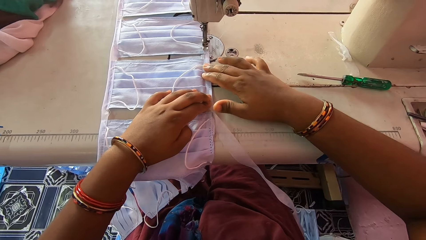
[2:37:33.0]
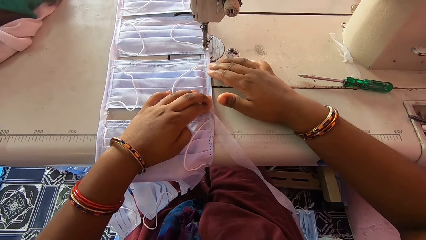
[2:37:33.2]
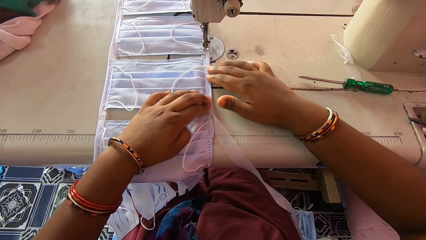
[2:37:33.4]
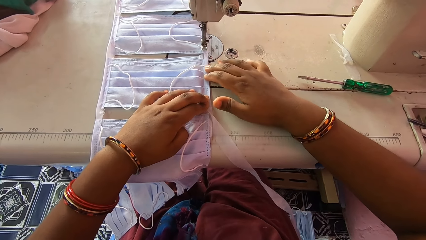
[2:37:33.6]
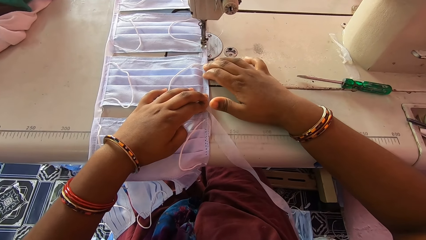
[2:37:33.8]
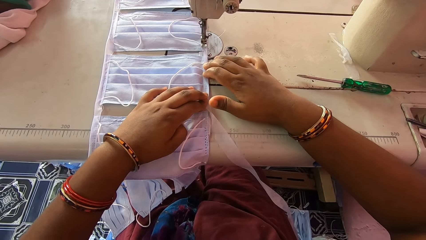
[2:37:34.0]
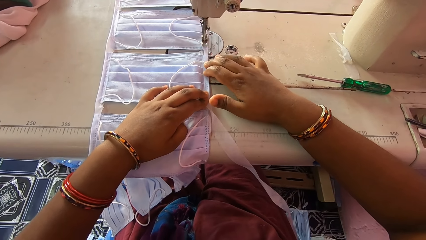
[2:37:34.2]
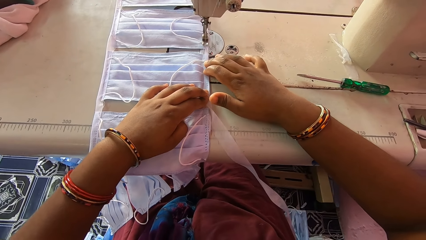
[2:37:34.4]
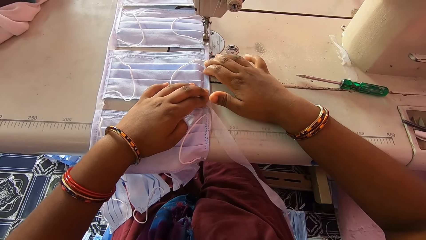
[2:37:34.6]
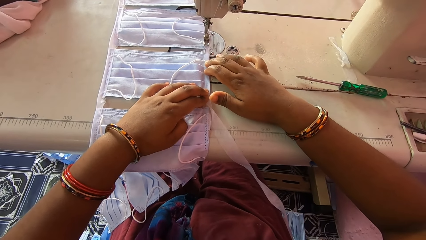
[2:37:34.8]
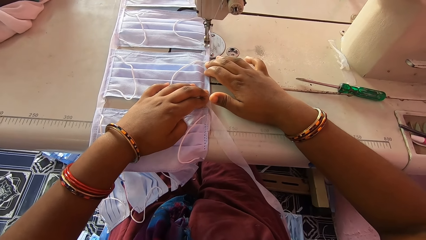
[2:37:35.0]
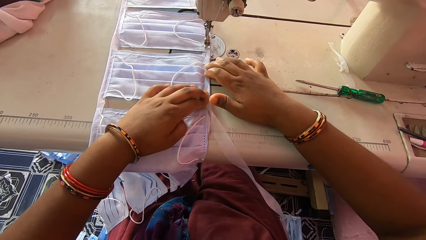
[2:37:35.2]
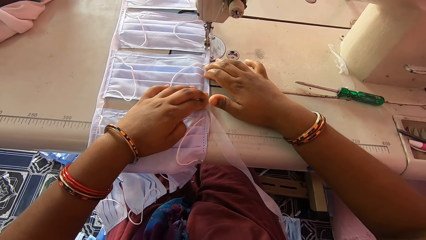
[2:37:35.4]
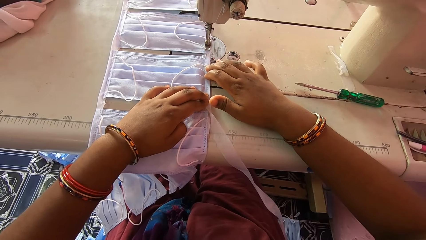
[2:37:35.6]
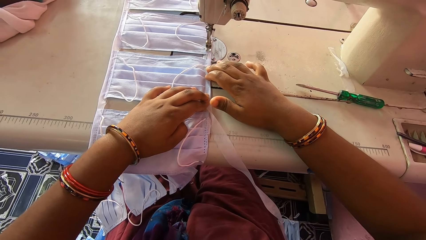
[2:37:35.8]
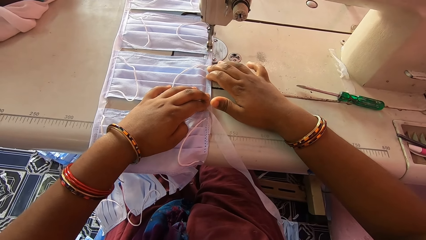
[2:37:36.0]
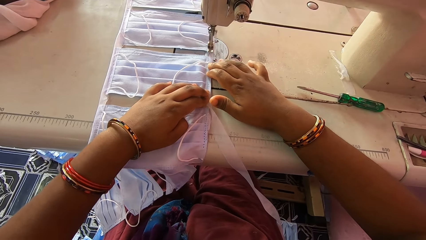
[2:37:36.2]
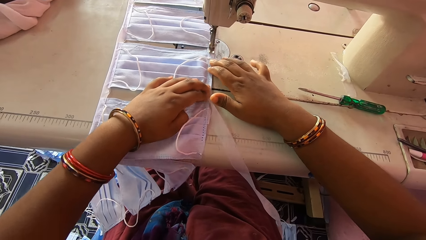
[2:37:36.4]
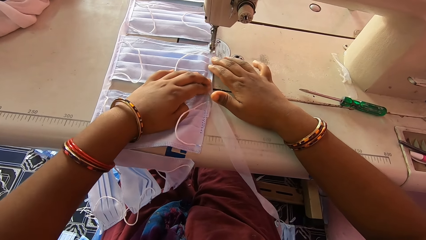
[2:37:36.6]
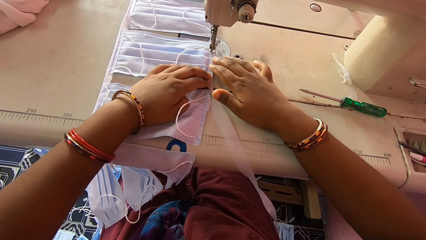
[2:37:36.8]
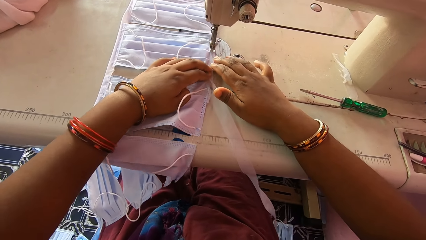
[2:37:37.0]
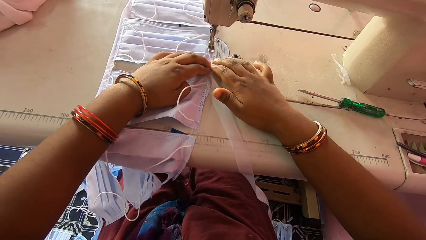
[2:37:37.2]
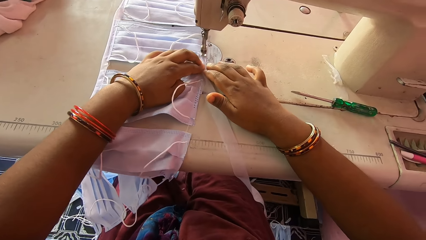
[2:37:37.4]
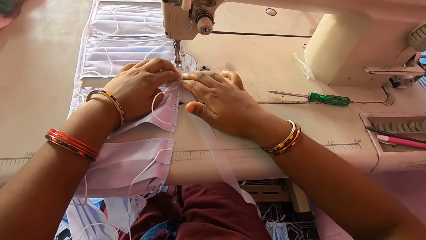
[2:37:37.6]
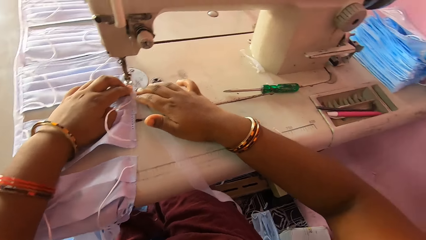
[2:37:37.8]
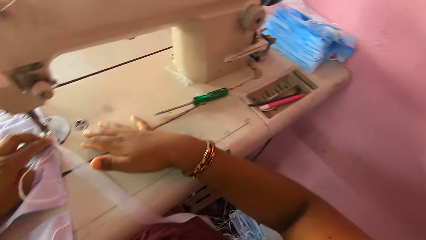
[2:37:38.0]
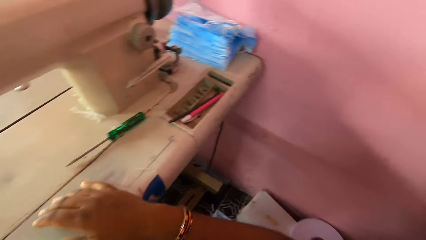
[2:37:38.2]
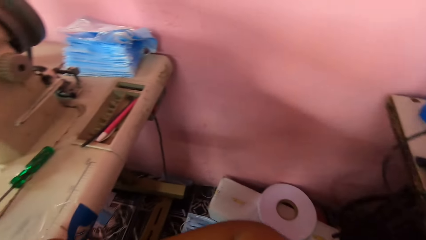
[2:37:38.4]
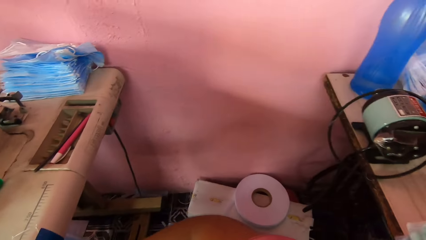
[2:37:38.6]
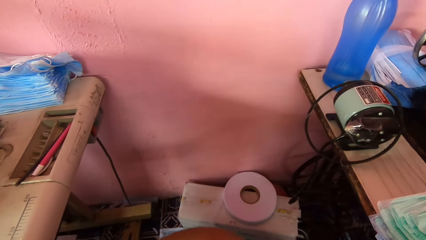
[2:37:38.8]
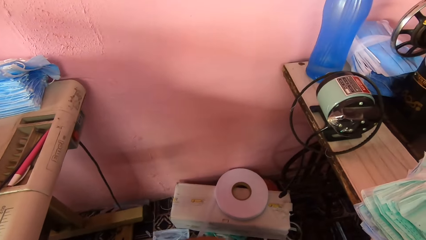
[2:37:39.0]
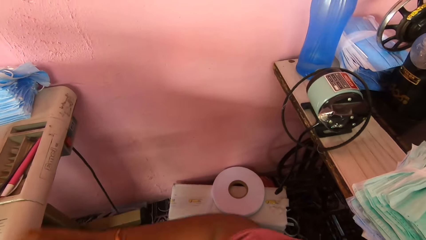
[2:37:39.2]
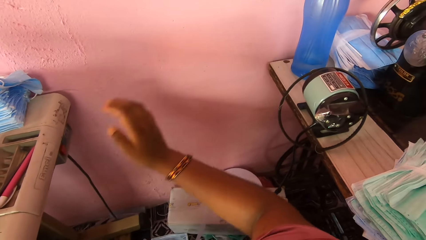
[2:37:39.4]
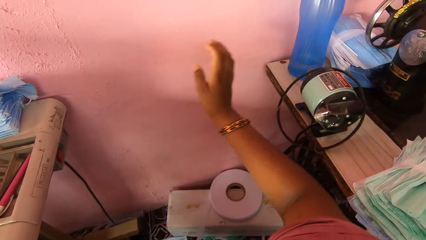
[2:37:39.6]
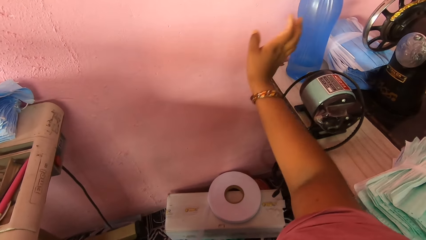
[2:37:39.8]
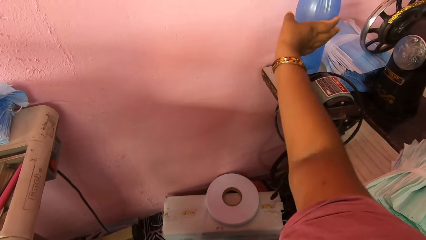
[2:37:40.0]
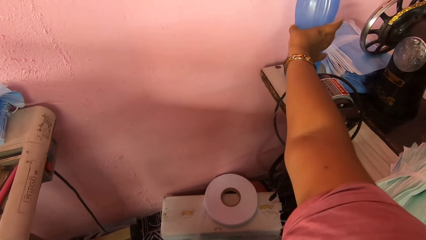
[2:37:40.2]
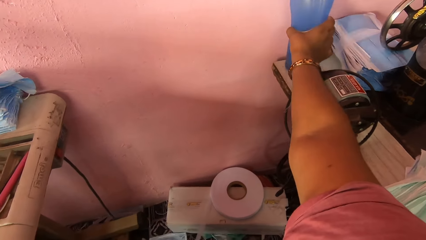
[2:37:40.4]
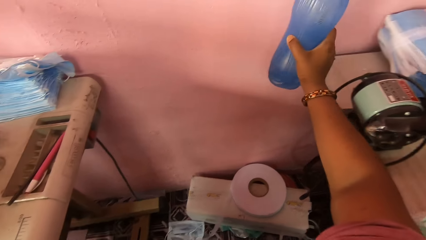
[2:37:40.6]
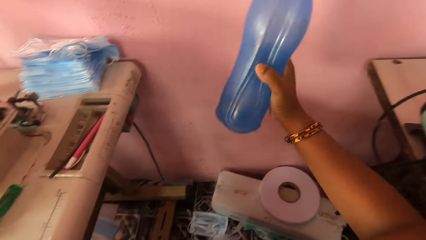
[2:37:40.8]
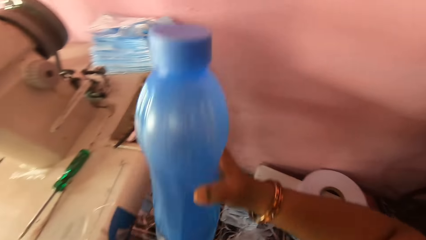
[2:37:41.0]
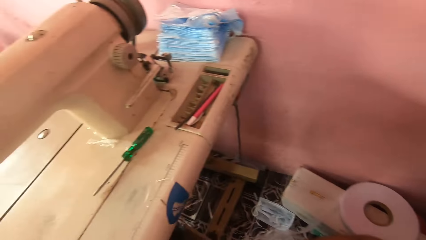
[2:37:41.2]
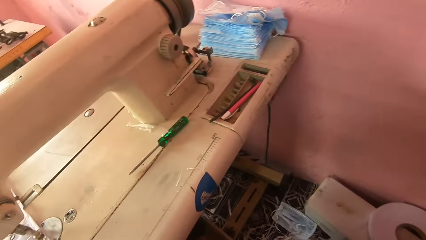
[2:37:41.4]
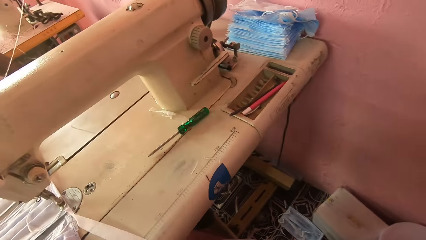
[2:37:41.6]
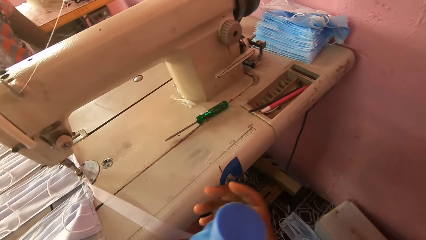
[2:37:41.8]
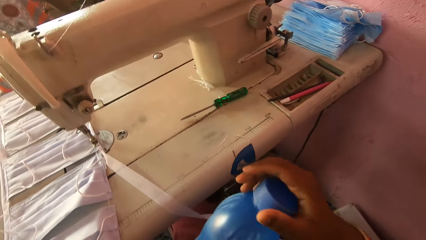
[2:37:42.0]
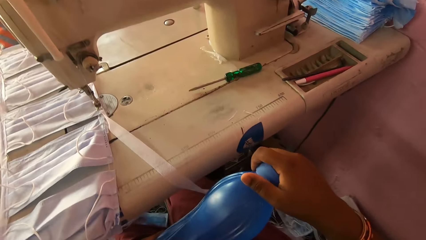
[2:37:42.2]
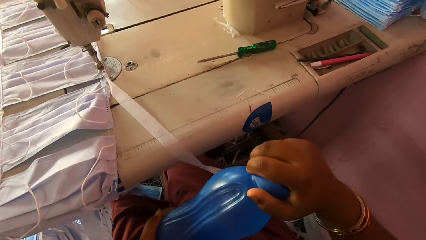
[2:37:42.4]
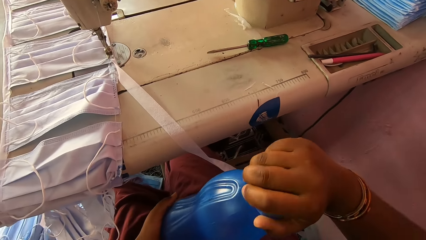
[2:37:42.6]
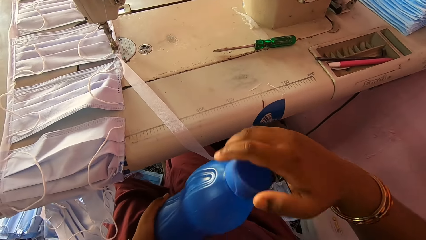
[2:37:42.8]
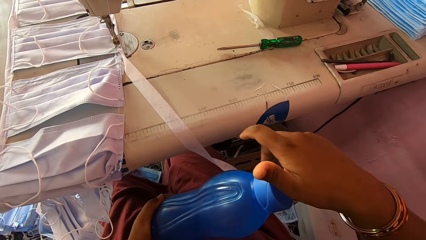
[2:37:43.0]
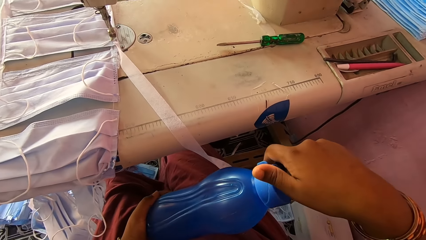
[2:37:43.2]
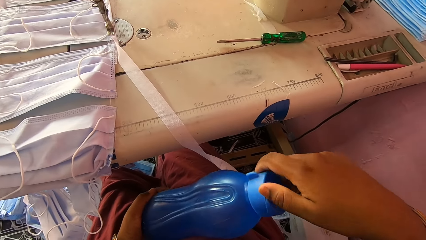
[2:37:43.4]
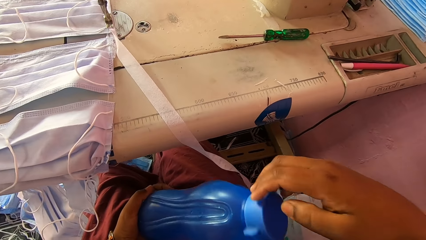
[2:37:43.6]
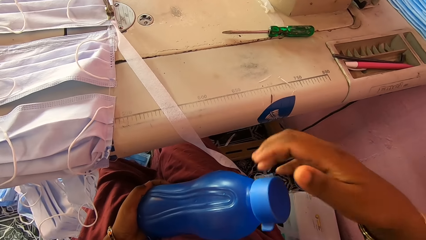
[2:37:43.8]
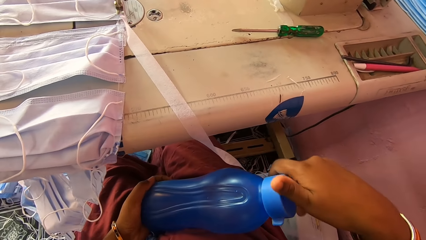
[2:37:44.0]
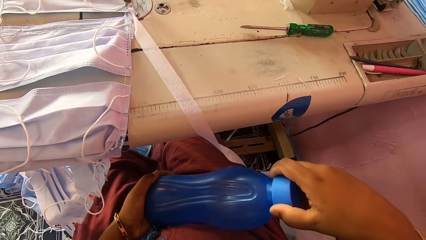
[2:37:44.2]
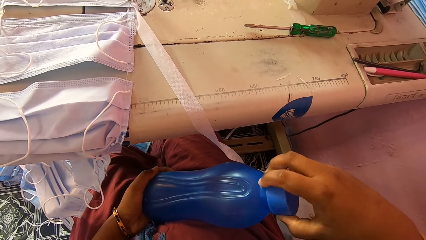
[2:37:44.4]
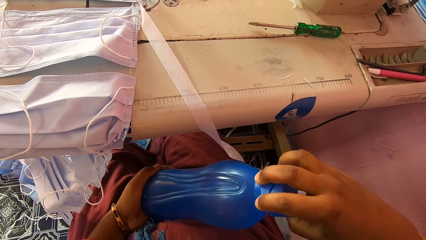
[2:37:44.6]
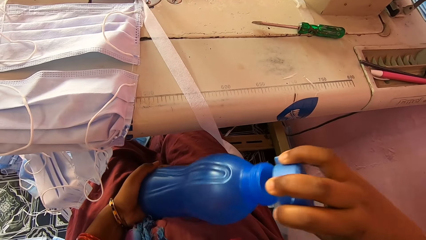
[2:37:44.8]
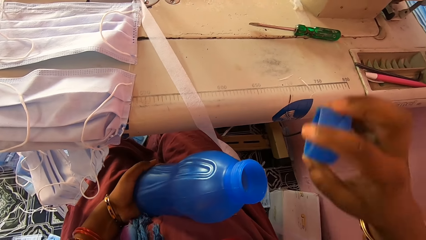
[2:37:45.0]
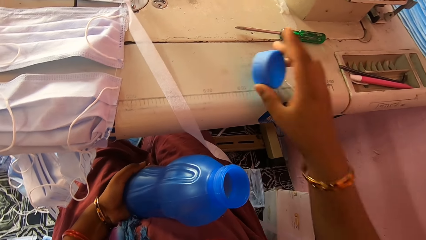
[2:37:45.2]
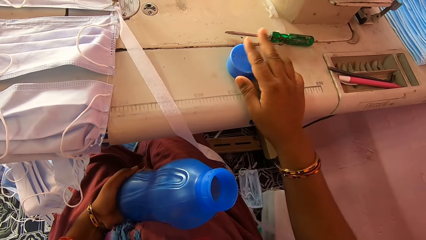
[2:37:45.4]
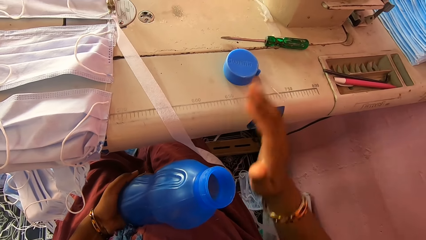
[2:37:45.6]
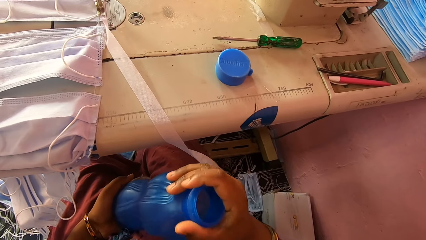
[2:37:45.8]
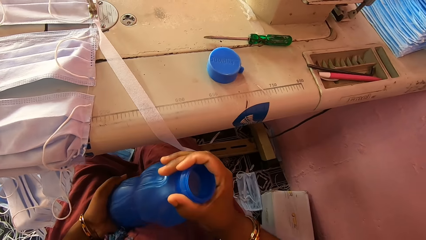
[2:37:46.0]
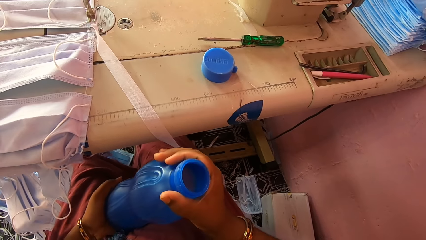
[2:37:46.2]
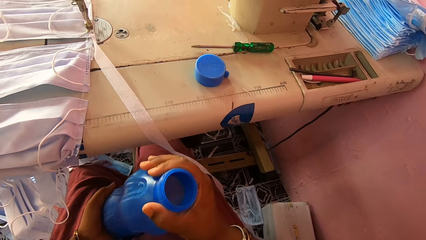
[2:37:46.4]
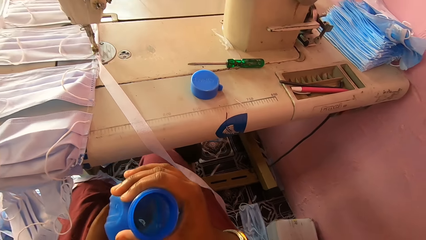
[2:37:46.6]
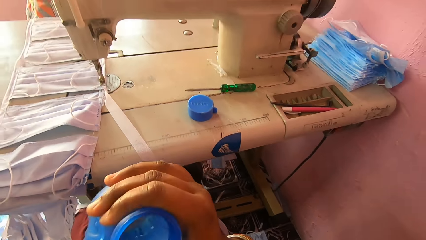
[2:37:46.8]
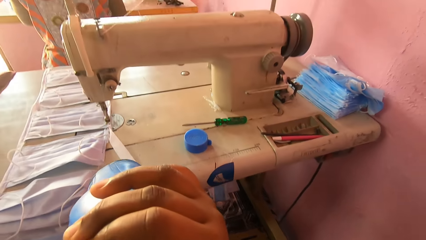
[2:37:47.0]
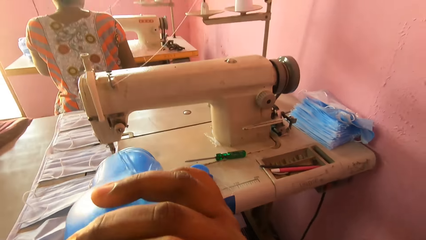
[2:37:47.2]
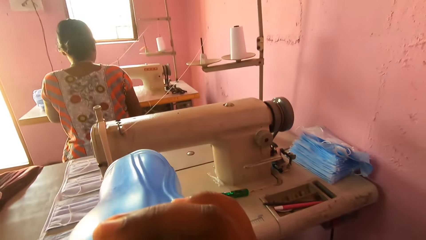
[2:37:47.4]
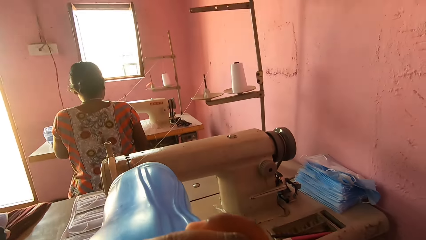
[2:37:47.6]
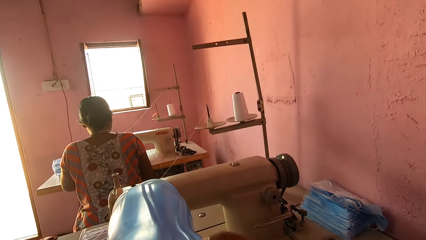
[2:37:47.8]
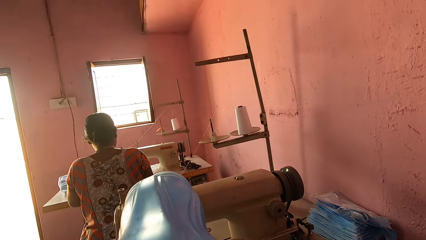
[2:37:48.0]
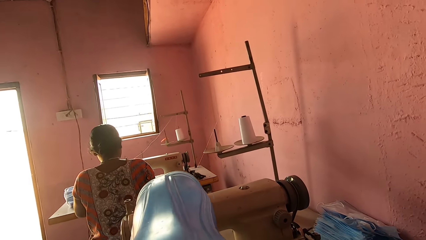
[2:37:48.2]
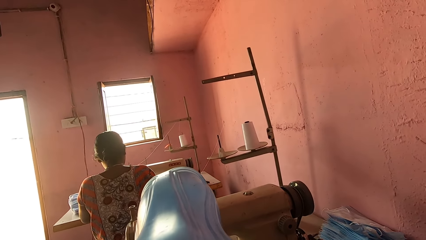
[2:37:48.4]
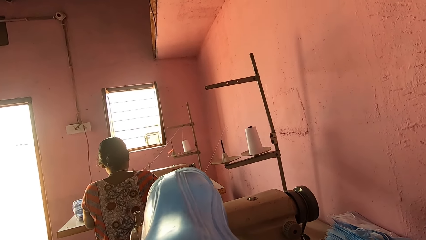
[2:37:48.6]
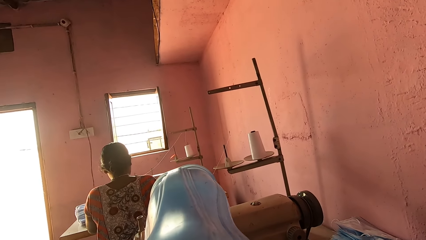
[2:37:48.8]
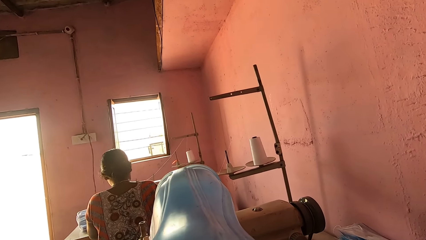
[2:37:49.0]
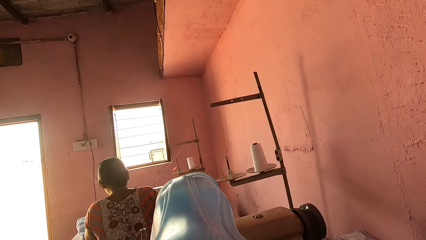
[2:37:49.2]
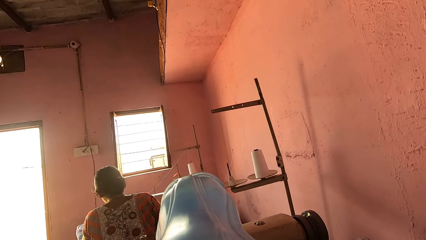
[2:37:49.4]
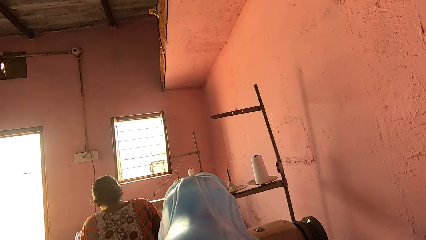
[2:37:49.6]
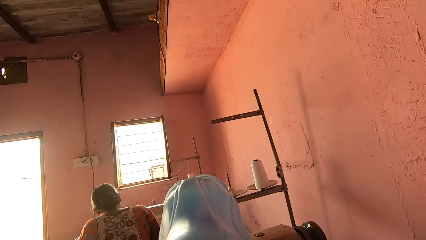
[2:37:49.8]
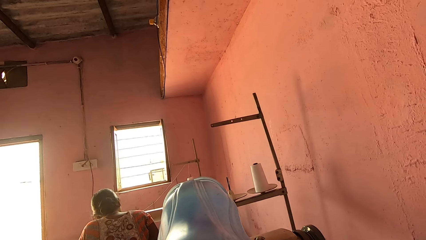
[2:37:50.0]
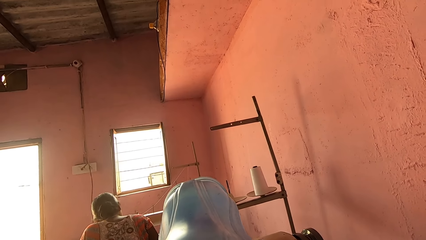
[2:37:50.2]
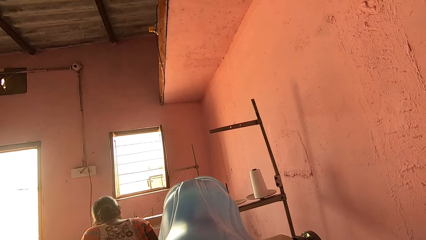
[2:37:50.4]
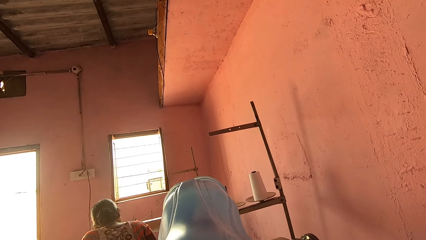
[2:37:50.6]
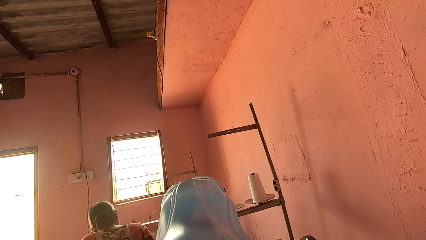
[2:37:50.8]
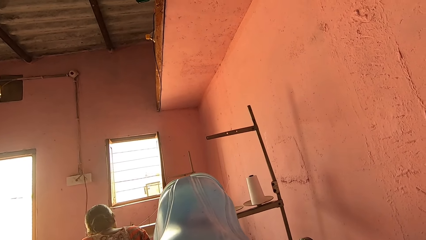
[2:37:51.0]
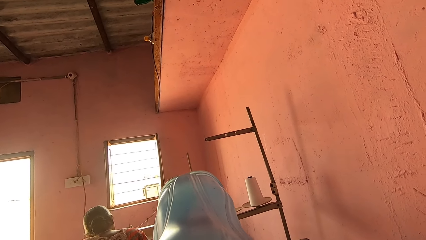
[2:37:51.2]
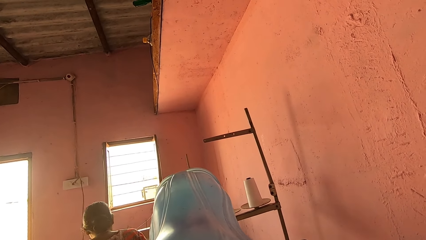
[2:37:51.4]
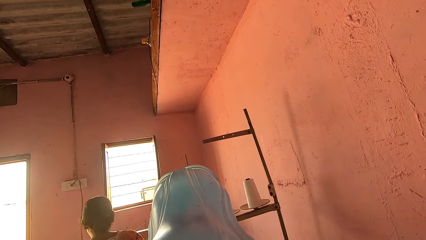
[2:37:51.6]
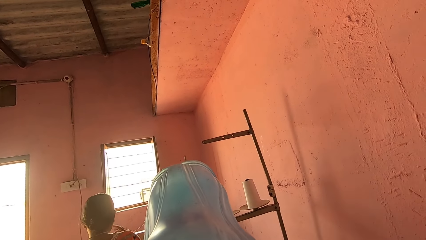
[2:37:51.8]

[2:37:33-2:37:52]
The camera wearer sews the nose mask with the sewing machine. They look around. They pick a bottle from the machine bed of another sewing machine. They open the lid of the bottle. They drop the lid on the machine bed. They drink water from the bottle.
